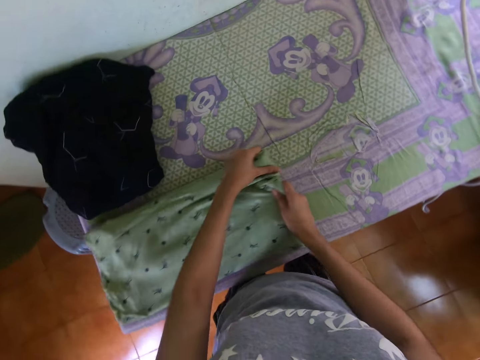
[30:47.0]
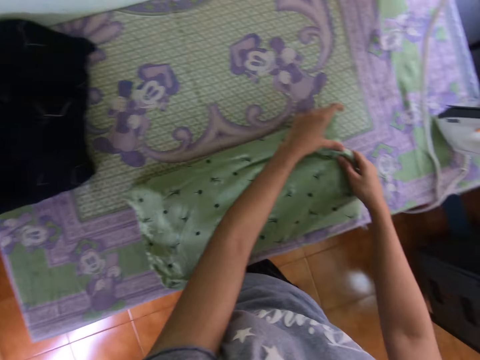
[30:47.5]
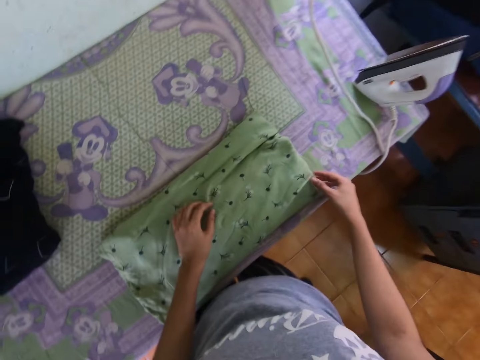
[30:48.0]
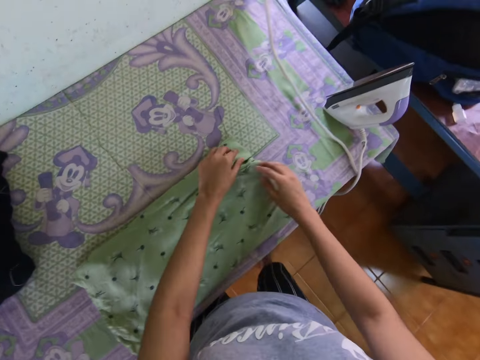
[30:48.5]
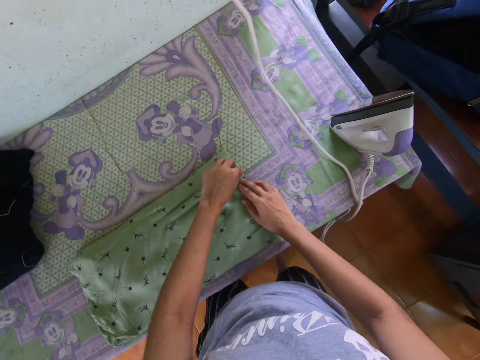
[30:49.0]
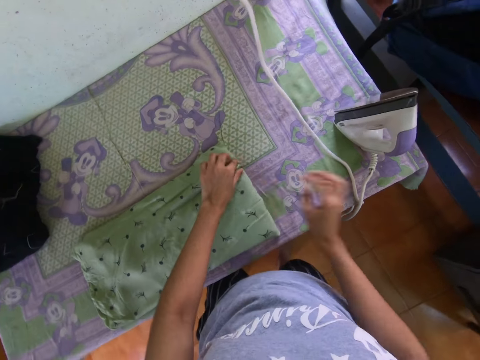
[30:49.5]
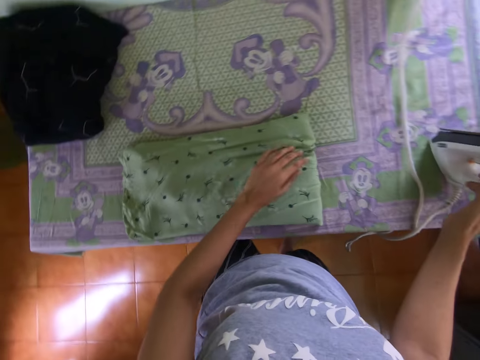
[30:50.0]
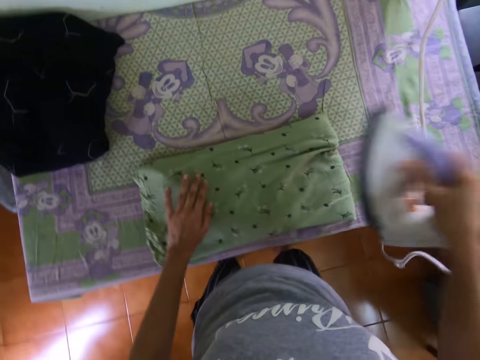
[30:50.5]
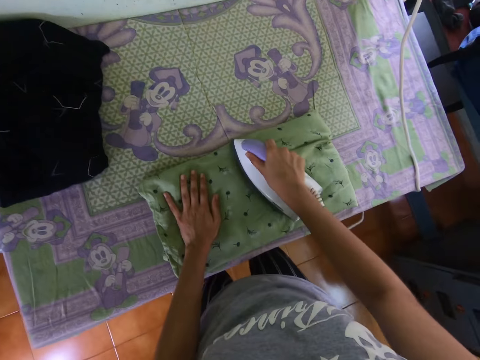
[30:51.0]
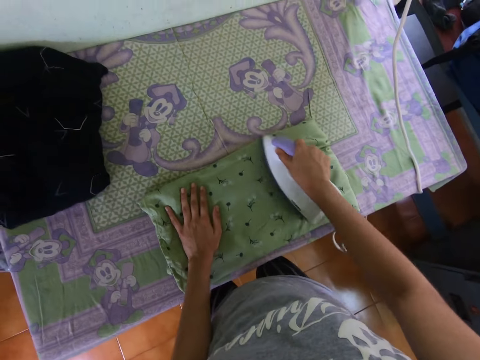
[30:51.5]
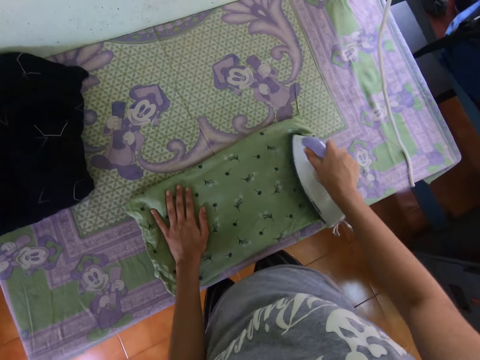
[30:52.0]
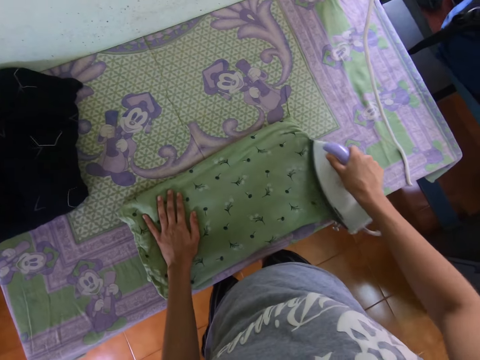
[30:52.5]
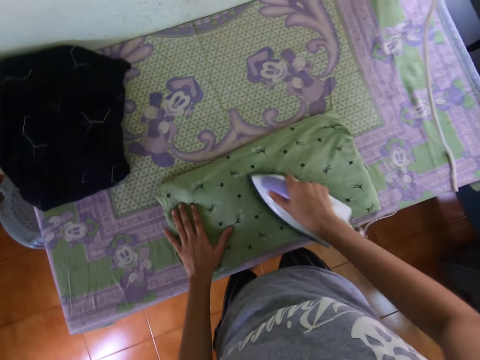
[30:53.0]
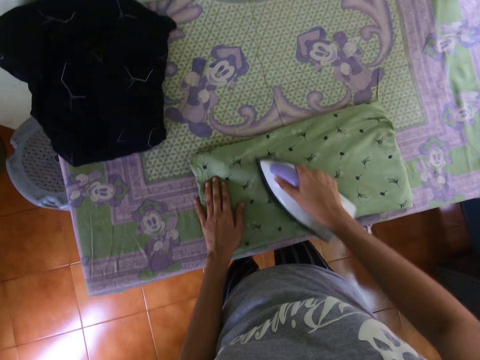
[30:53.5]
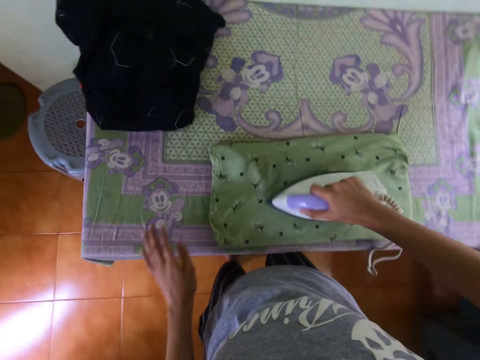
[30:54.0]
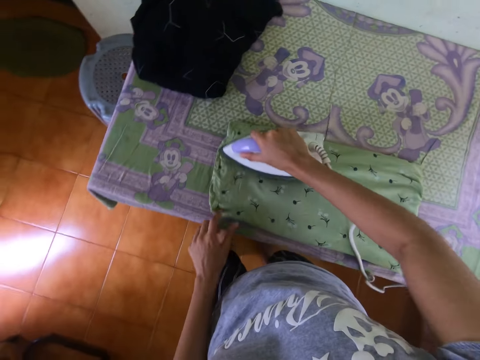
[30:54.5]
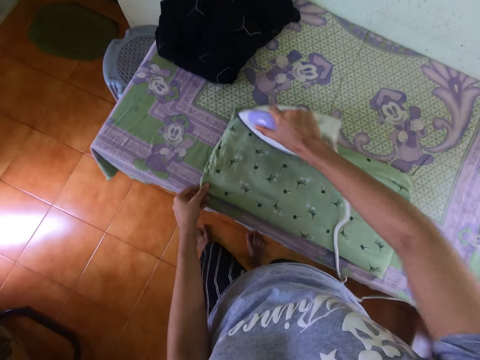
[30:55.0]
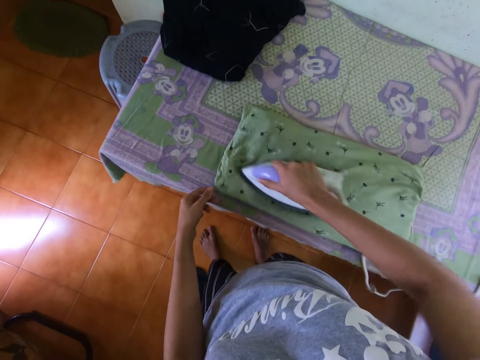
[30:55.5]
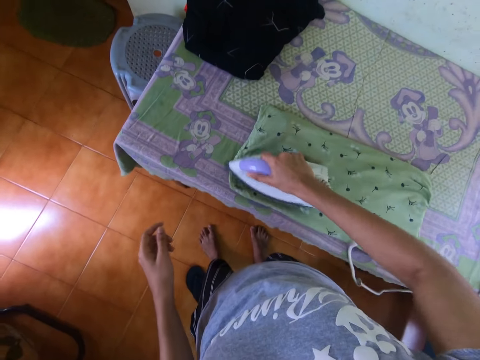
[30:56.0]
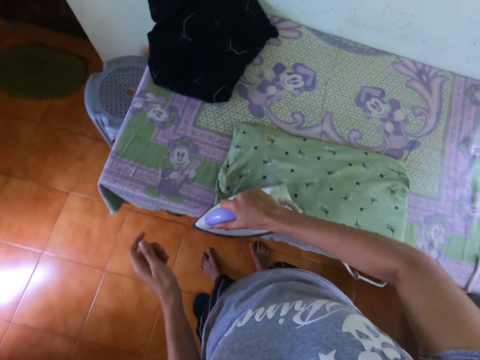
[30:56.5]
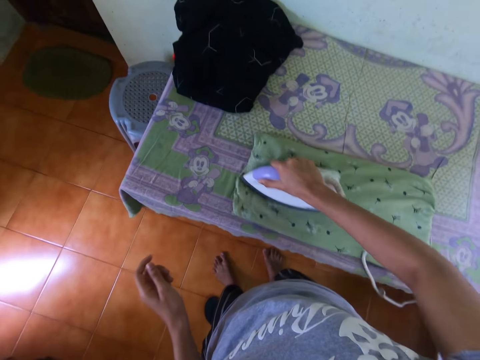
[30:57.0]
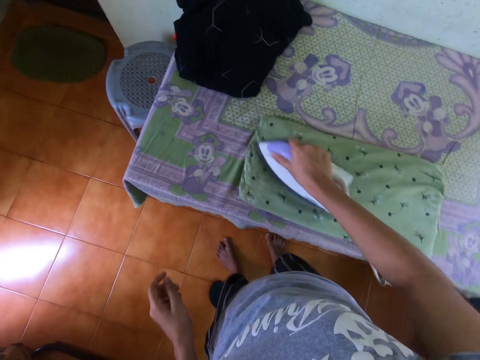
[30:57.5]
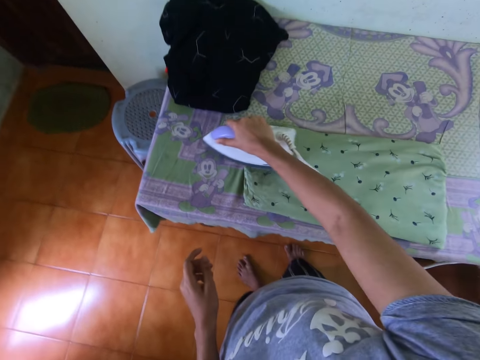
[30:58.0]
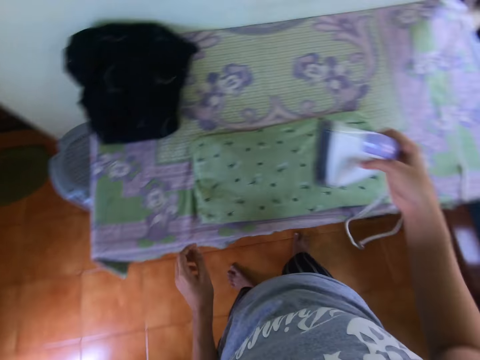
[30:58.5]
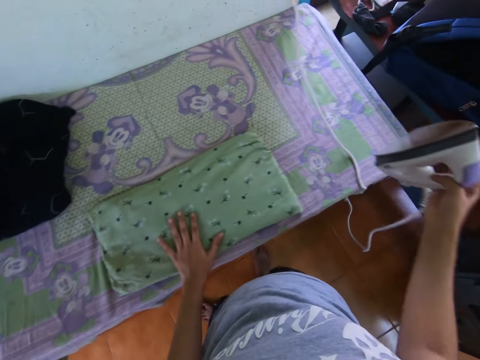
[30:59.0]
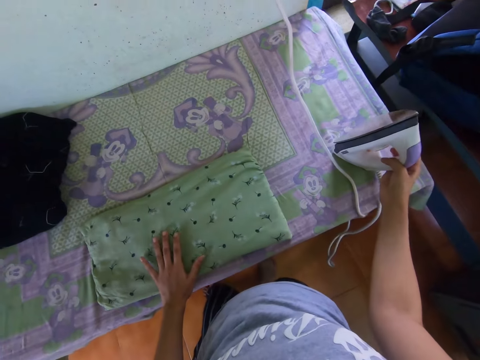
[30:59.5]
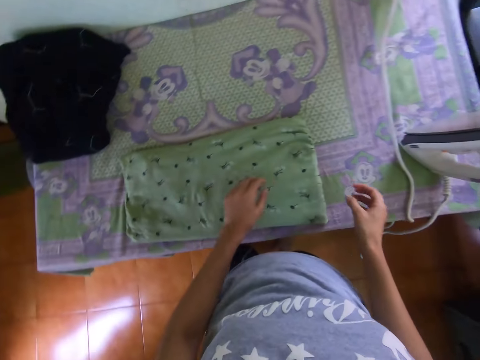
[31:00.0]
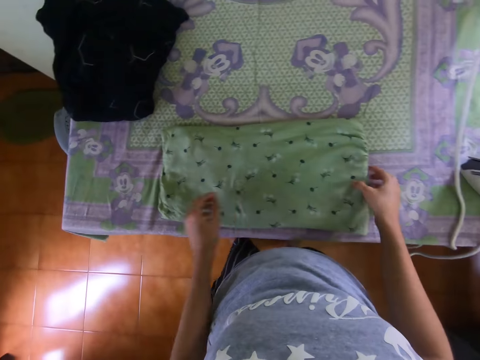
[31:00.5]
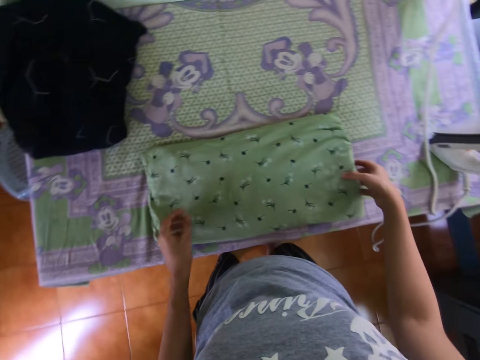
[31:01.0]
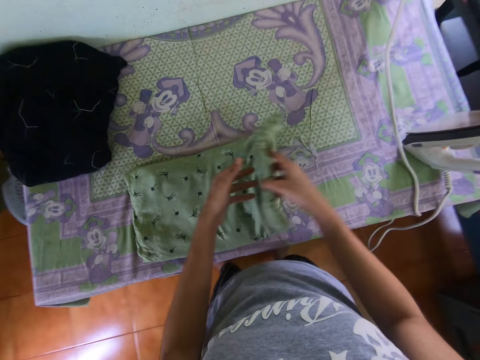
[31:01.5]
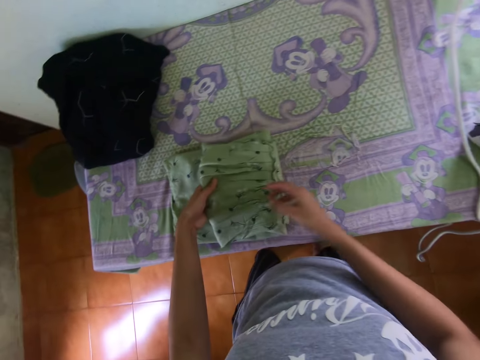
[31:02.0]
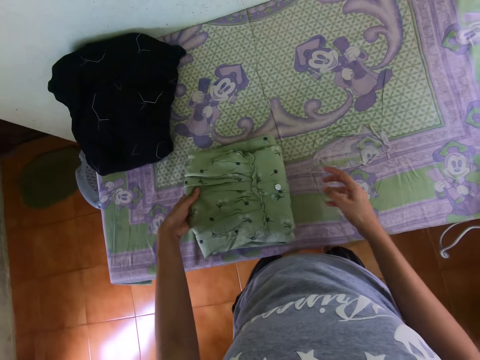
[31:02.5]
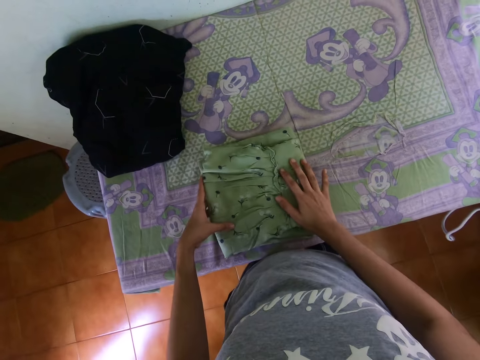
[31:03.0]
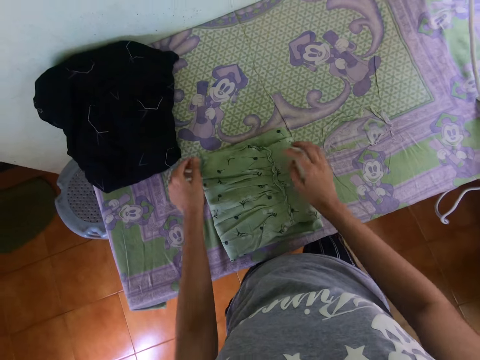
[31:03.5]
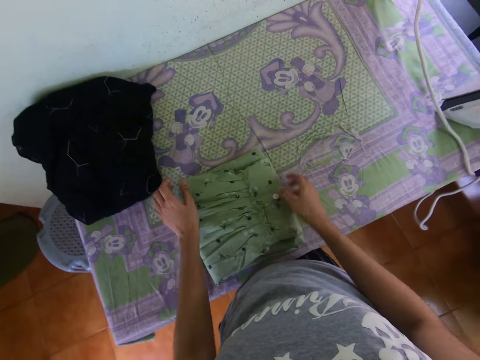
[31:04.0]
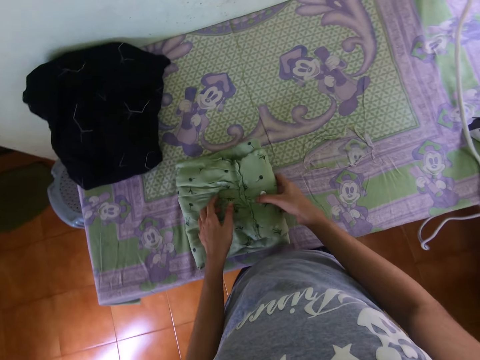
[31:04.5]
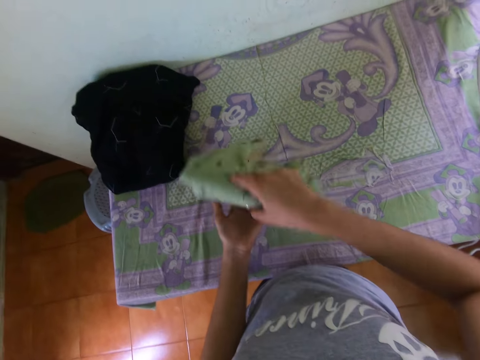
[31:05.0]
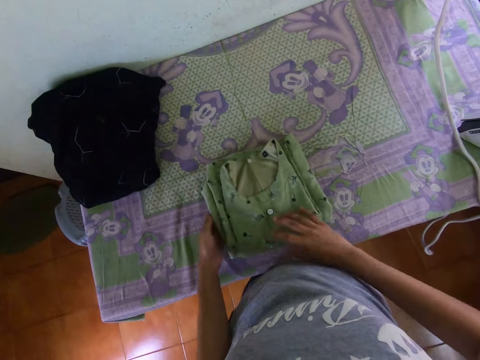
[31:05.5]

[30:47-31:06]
The camera wearer picks up the iron box from the table. They iron the dress. They place the iron box on the table. They fold the dress.

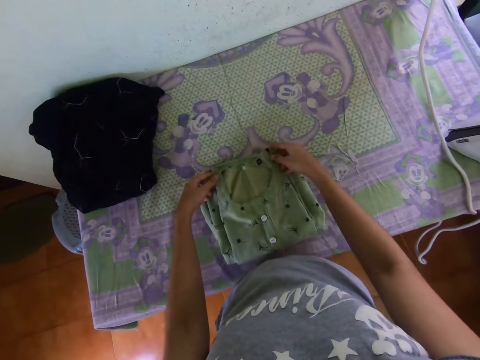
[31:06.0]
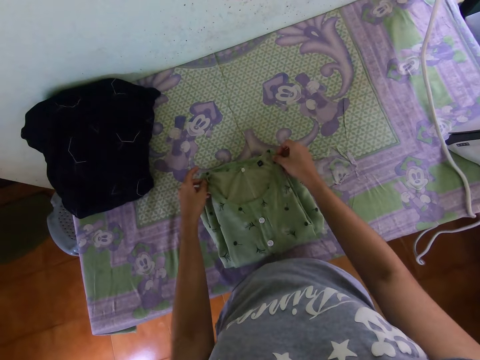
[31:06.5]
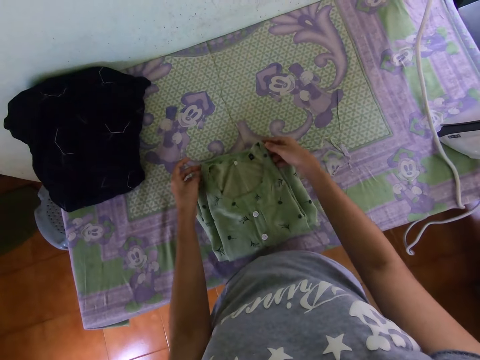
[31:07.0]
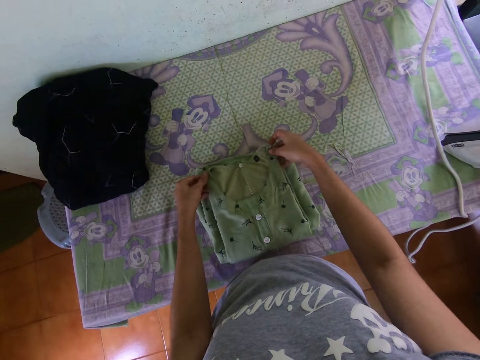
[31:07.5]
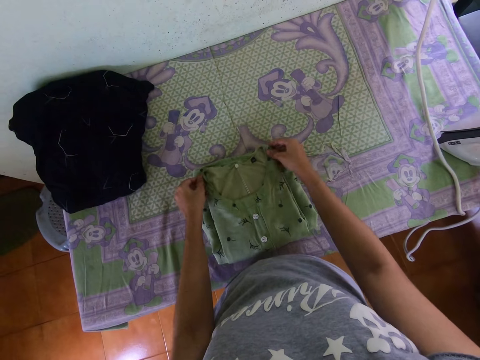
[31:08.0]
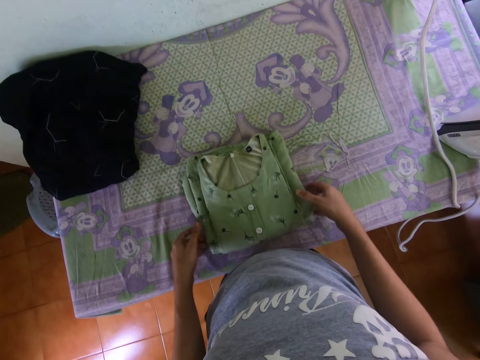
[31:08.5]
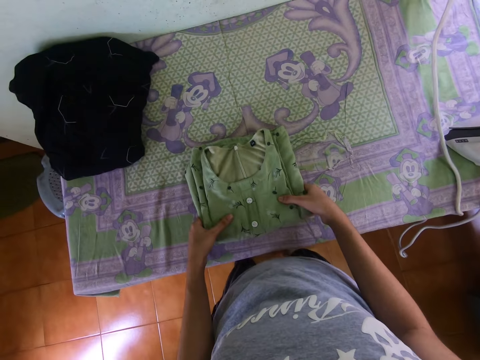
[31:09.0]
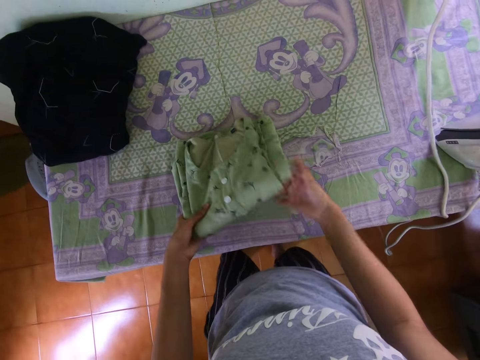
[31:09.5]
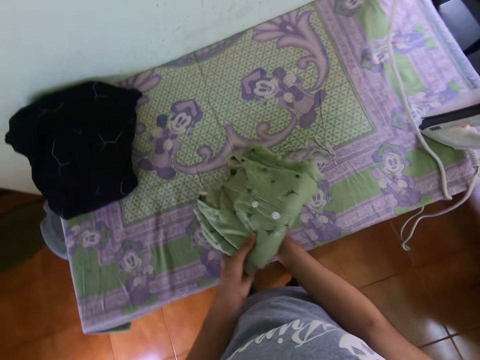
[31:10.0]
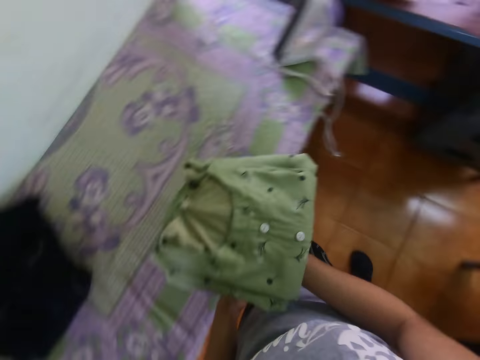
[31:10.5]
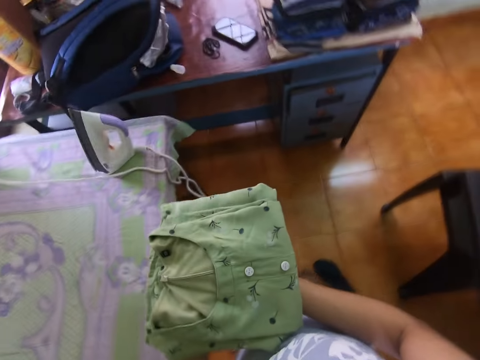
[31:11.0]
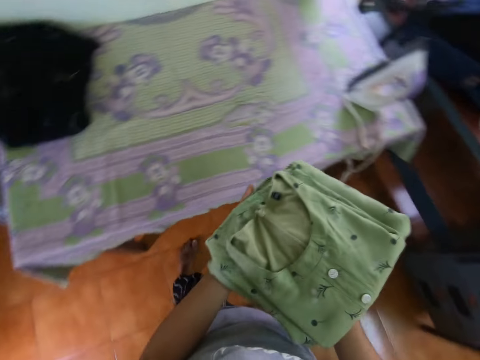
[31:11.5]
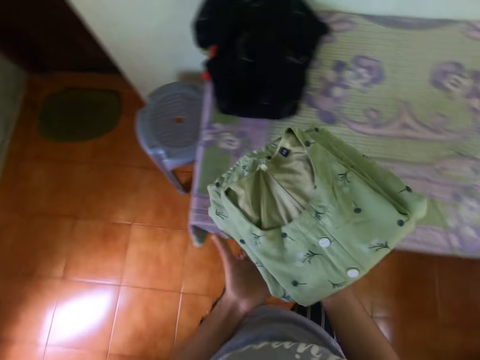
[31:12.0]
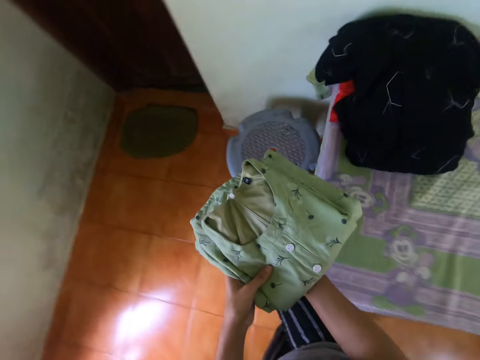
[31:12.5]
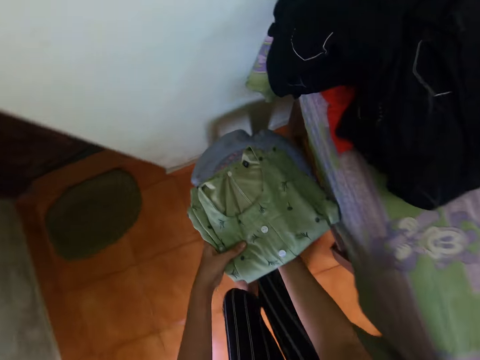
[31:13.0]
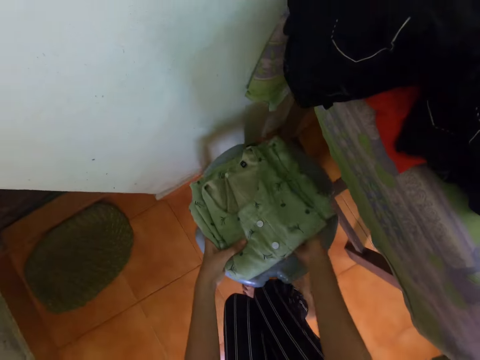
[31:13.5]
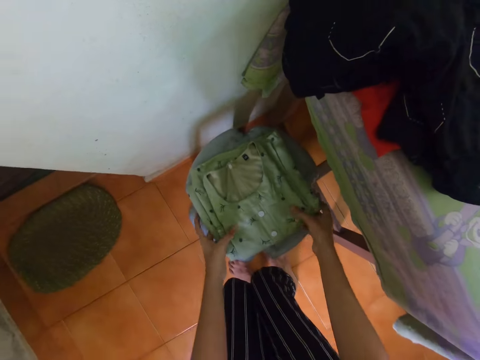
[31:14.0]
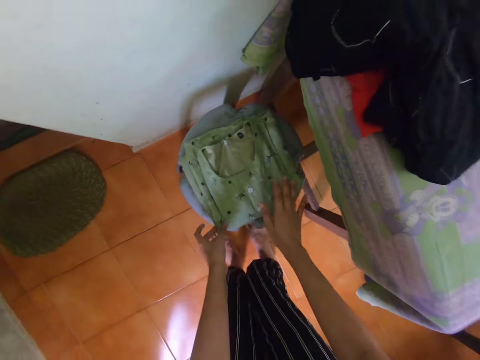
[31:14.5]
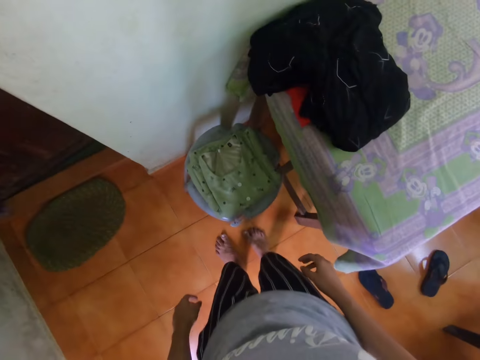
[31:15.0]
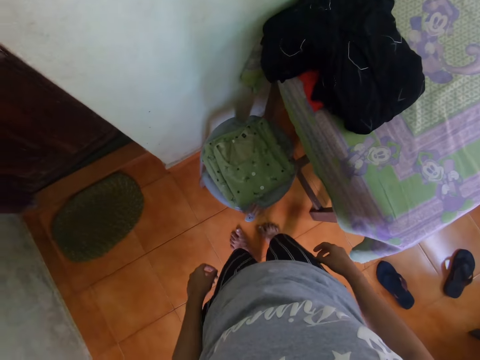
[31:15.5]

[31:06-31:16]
The camera wearer picks up the folded dress. They walk around. They drop the dress on the stool.
